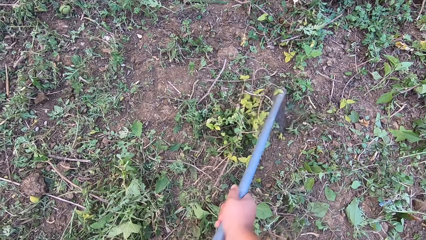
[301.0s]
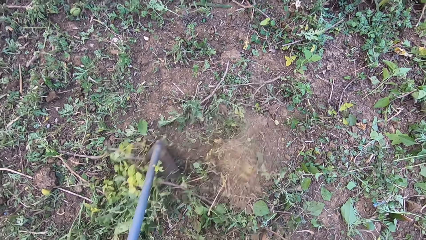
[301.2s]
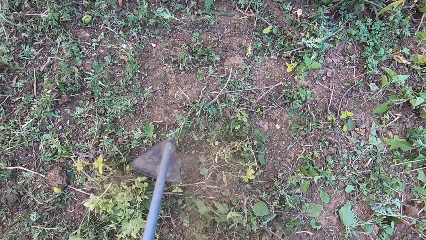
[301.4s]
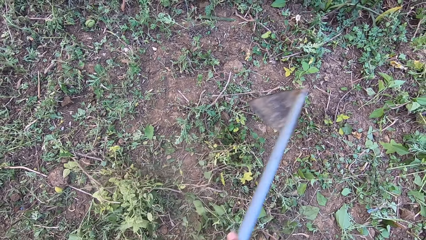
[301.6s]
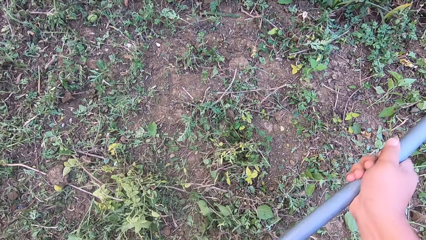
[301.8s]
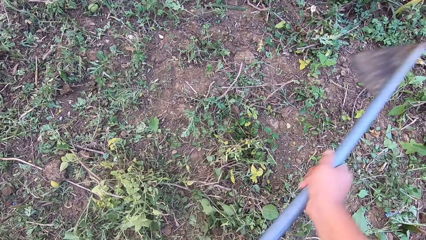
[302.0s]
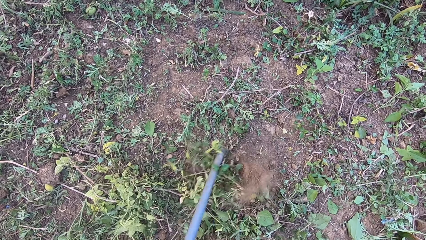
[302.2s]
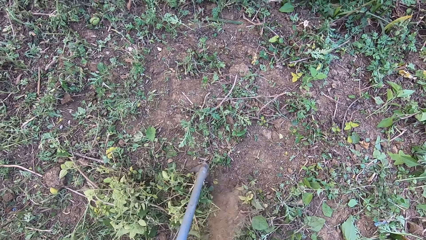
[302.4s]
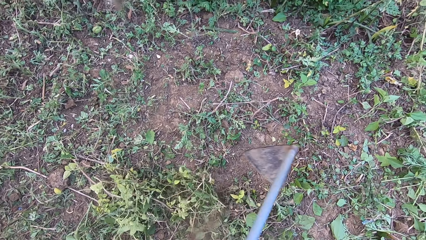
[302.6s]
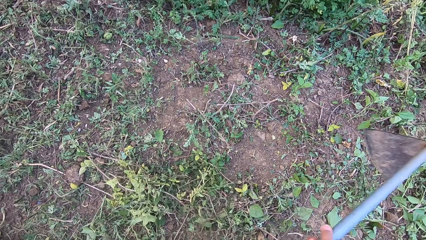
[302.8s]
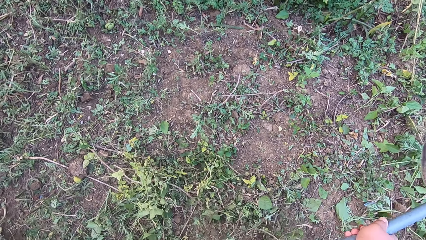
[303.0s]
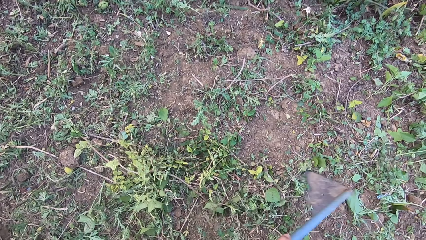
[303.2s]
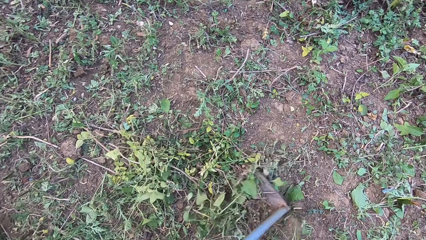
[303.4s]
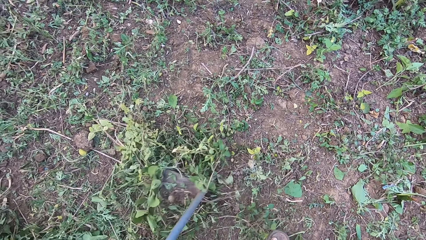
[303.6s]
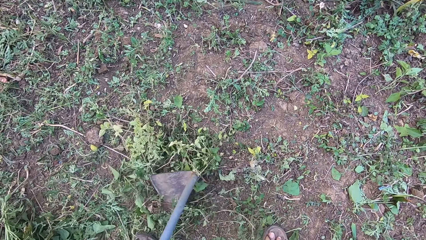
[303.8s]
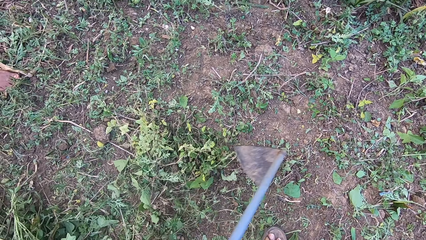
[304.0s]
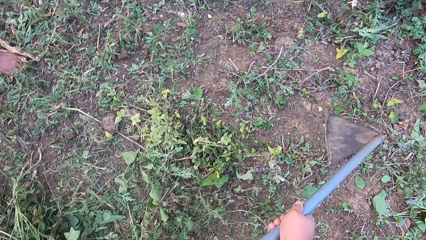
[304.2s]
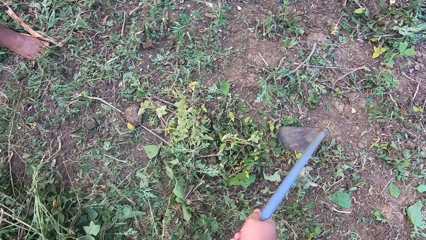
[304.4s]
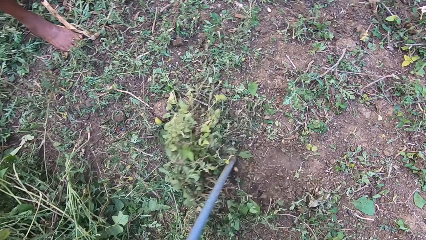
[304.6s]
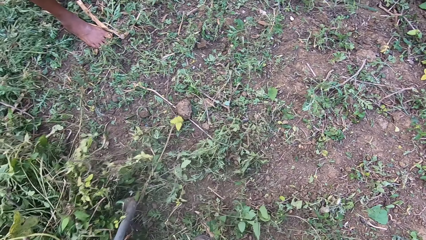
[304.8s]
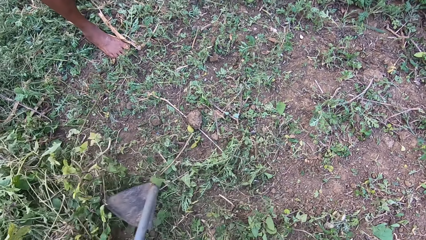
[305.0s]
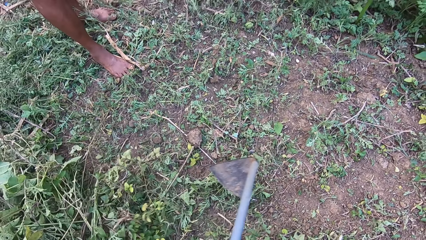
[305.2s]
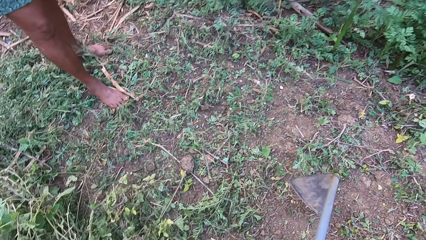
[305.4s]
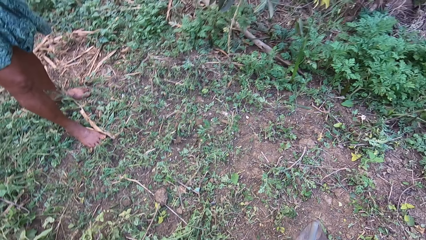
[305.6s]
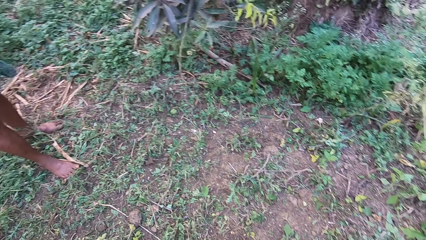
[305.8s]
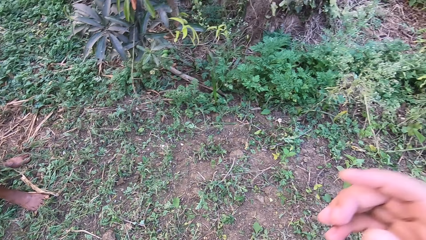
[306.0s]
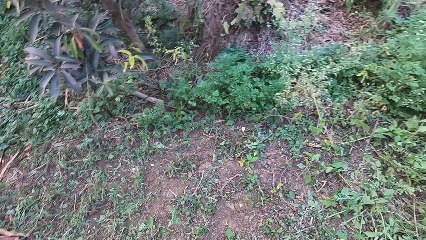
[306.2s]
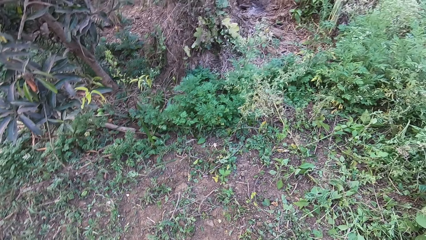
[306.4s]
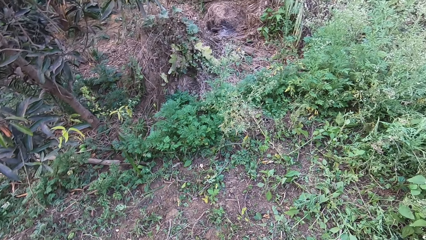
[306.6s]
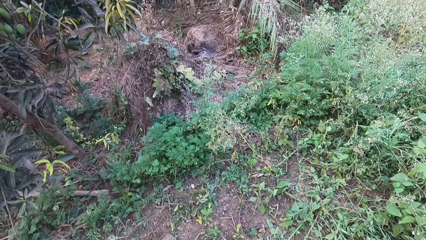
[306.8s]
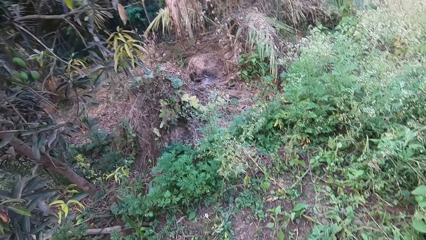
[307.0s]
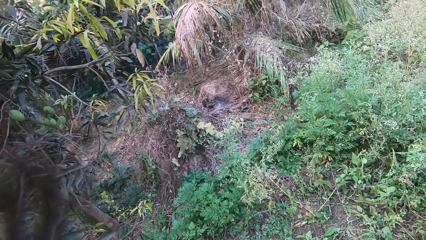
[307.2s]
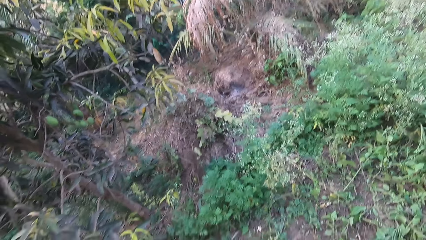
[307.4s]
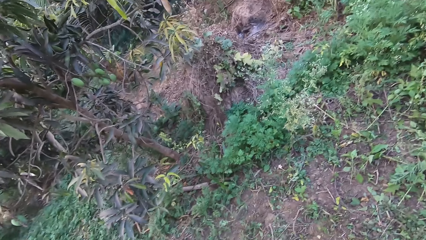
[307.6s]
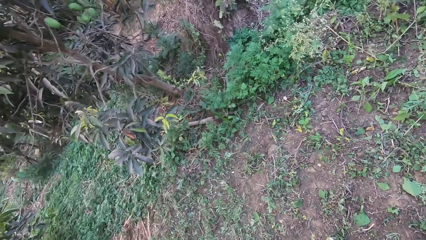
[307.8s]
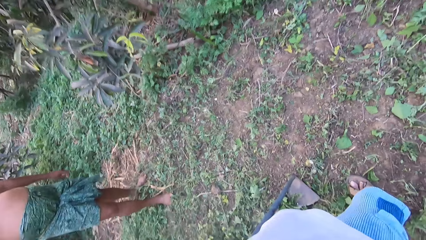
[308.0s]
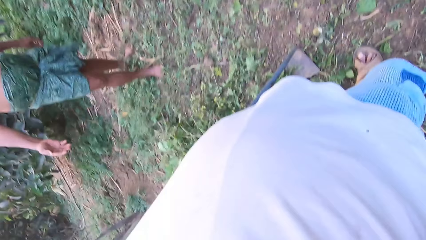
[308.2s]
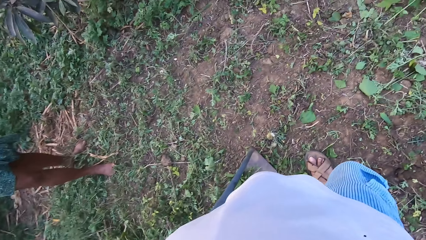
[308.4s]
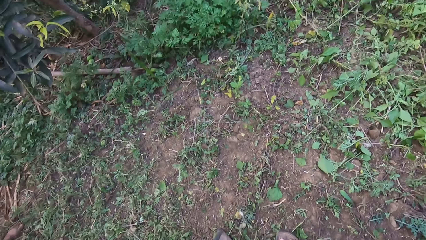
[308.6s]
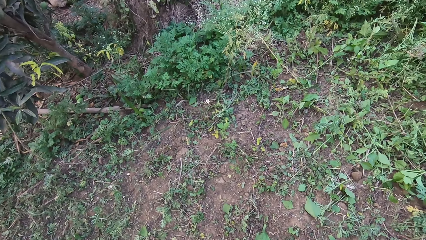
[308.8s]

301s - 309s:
The camera wearer gathers weeds together in a pile with the hoe in his hands. He pulls the plants away using the hoe. A man stands on the farm. The camera wearer adjusts the camera. He talks to the man. The man stands on the farm.
